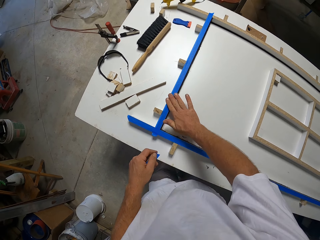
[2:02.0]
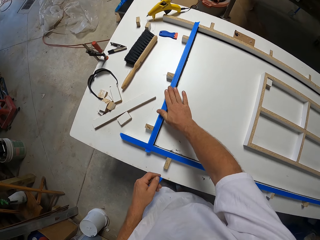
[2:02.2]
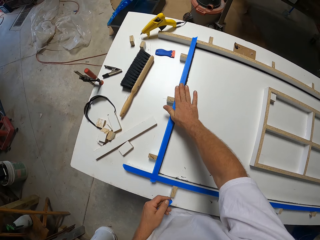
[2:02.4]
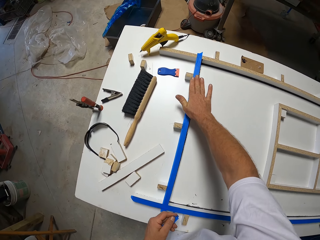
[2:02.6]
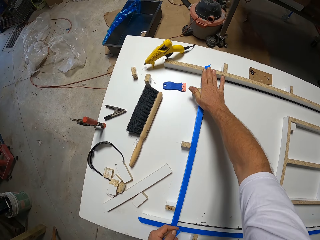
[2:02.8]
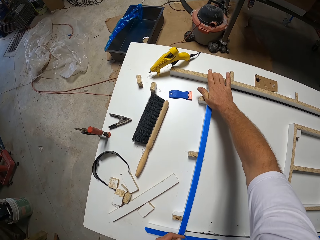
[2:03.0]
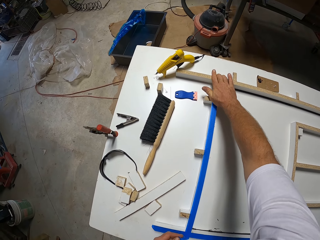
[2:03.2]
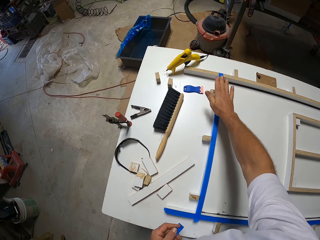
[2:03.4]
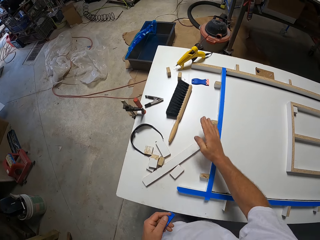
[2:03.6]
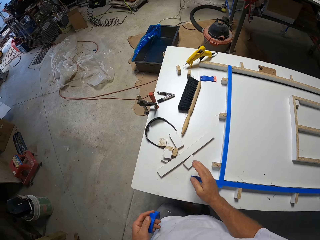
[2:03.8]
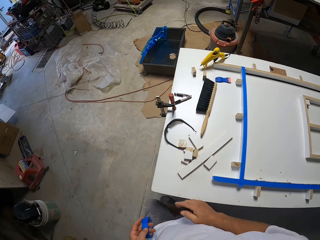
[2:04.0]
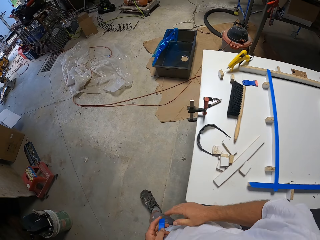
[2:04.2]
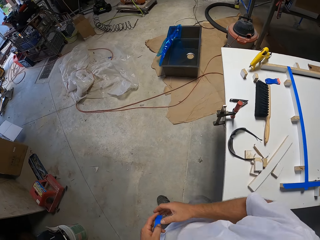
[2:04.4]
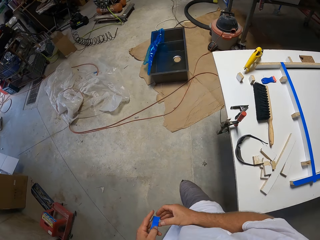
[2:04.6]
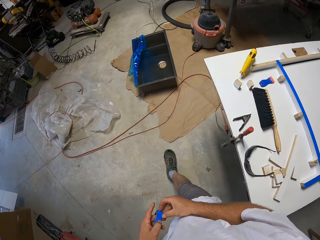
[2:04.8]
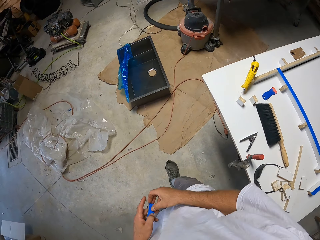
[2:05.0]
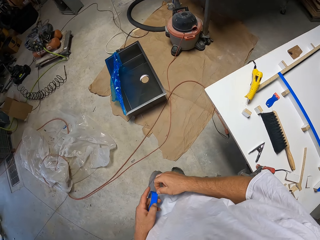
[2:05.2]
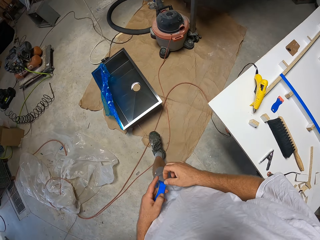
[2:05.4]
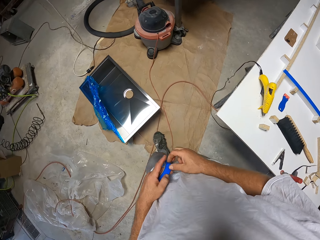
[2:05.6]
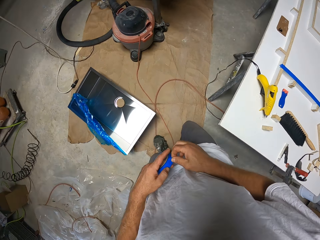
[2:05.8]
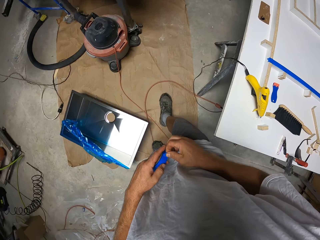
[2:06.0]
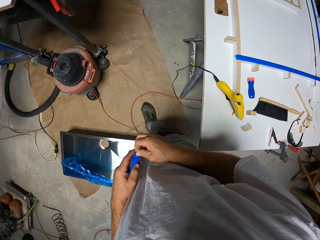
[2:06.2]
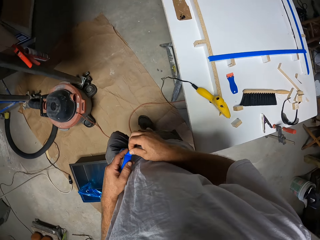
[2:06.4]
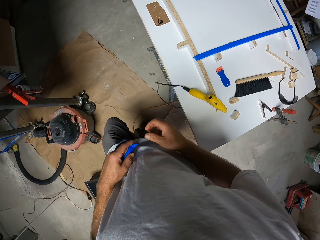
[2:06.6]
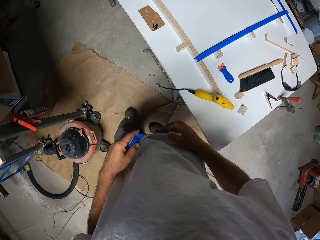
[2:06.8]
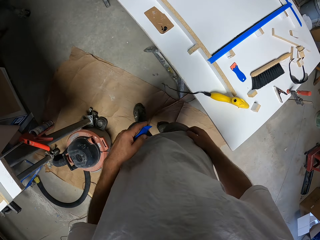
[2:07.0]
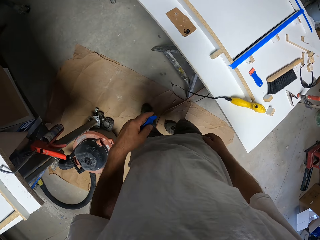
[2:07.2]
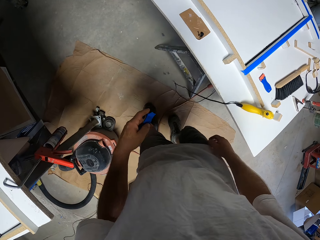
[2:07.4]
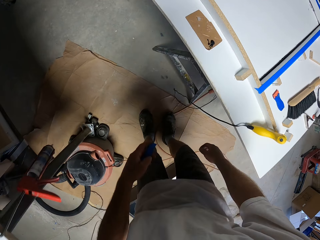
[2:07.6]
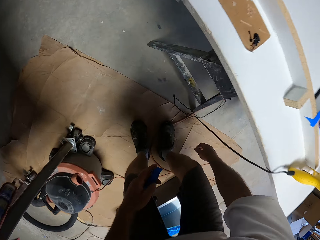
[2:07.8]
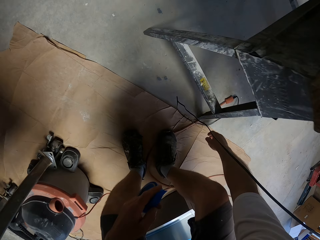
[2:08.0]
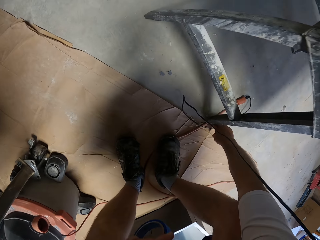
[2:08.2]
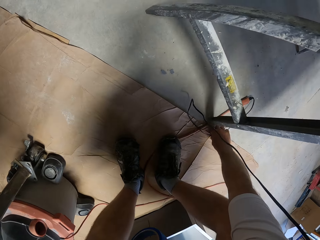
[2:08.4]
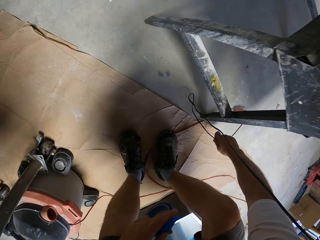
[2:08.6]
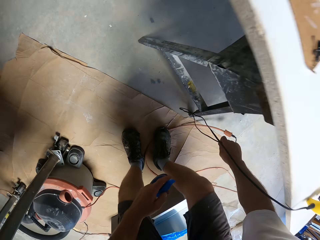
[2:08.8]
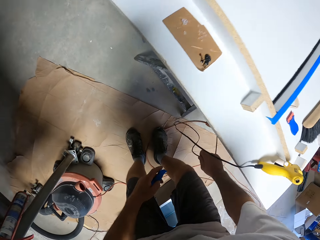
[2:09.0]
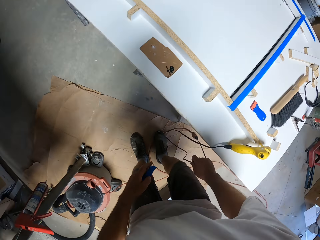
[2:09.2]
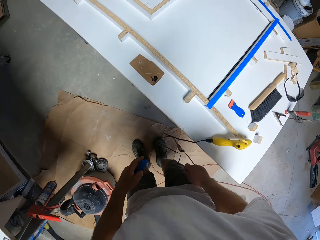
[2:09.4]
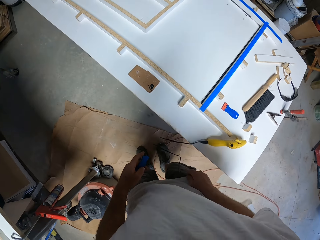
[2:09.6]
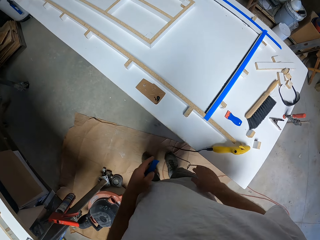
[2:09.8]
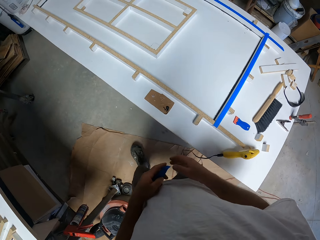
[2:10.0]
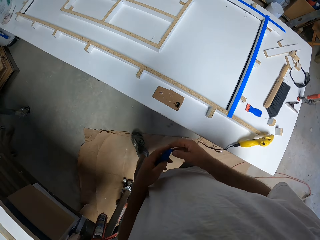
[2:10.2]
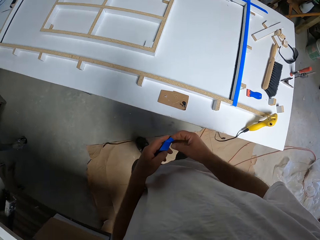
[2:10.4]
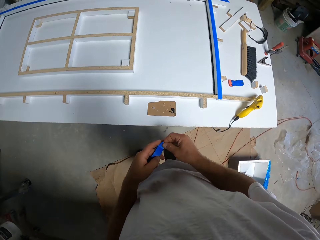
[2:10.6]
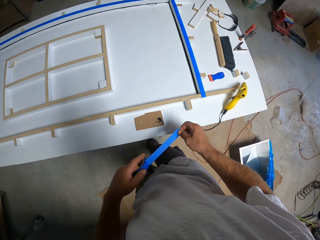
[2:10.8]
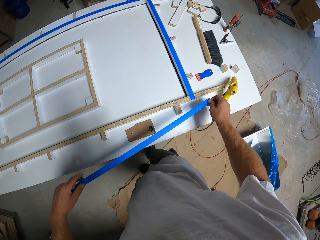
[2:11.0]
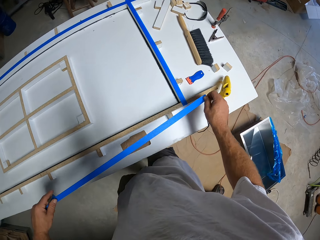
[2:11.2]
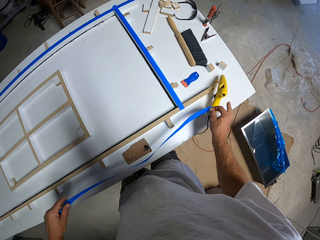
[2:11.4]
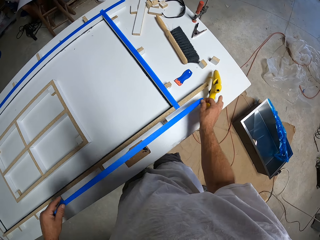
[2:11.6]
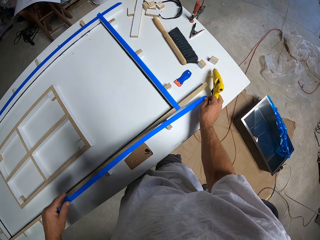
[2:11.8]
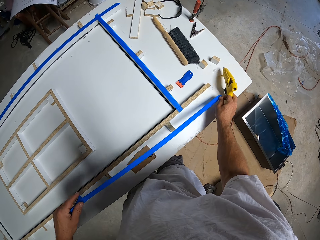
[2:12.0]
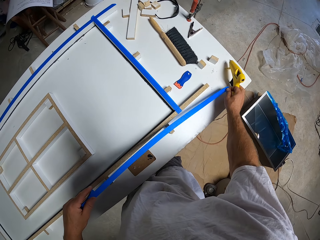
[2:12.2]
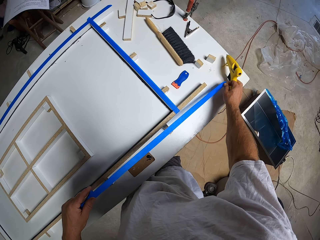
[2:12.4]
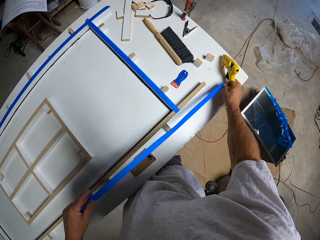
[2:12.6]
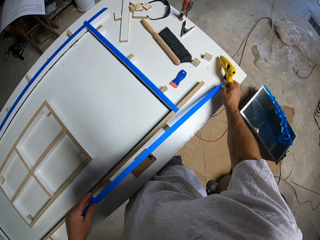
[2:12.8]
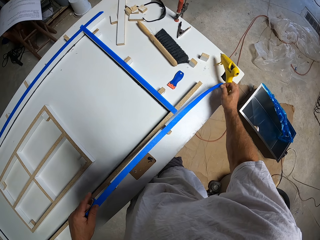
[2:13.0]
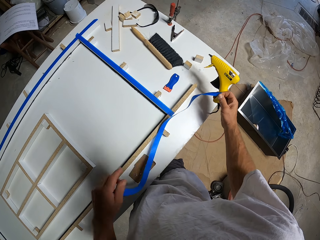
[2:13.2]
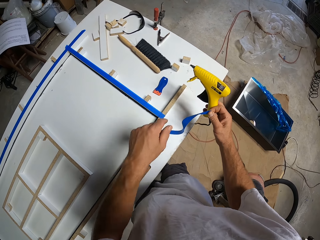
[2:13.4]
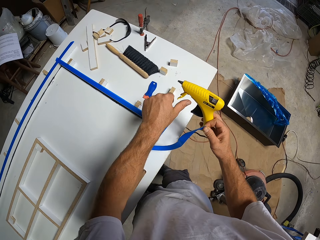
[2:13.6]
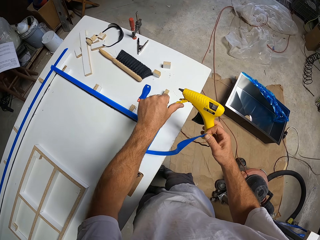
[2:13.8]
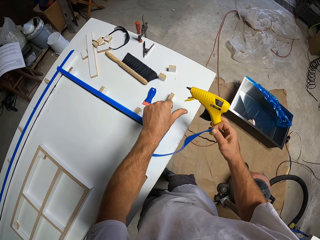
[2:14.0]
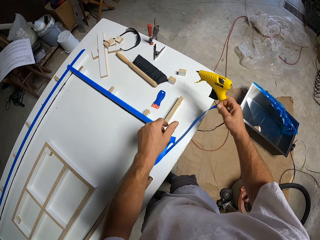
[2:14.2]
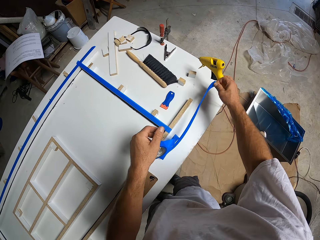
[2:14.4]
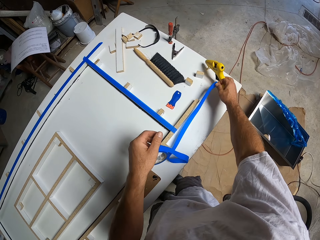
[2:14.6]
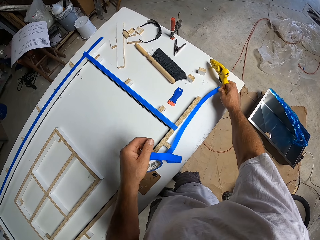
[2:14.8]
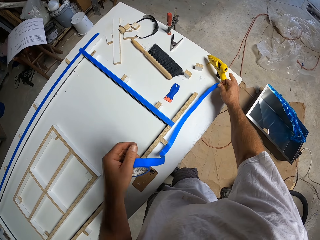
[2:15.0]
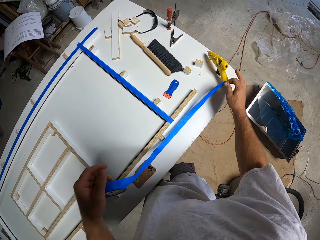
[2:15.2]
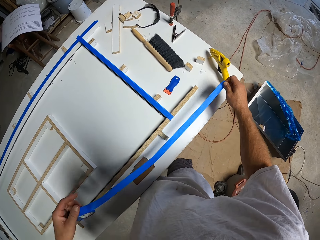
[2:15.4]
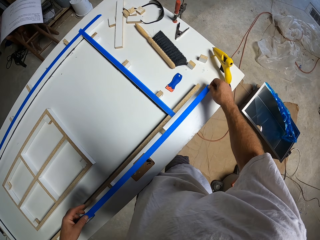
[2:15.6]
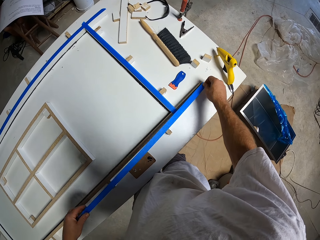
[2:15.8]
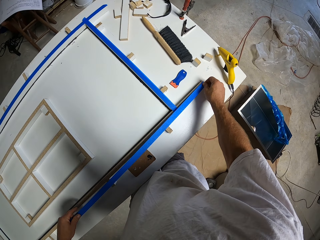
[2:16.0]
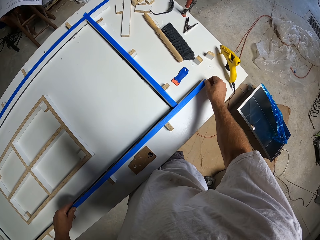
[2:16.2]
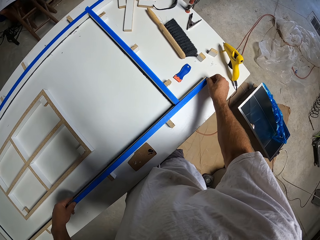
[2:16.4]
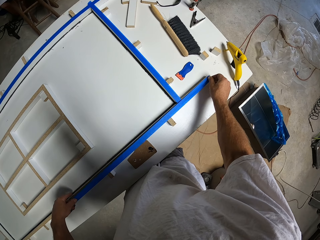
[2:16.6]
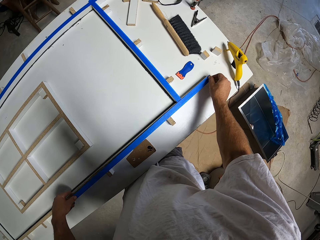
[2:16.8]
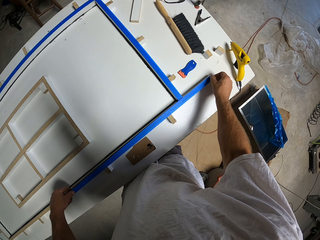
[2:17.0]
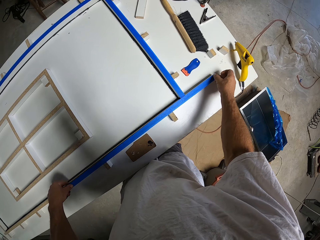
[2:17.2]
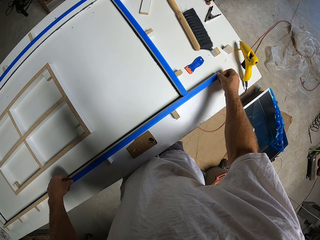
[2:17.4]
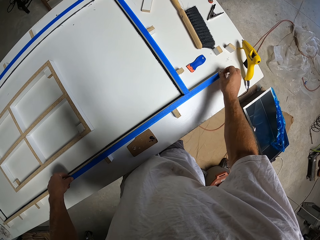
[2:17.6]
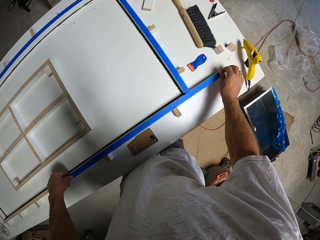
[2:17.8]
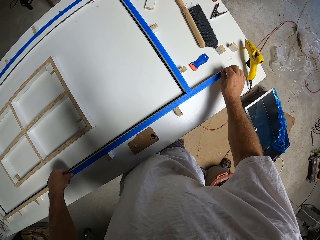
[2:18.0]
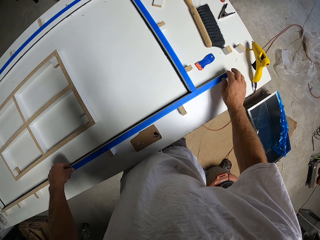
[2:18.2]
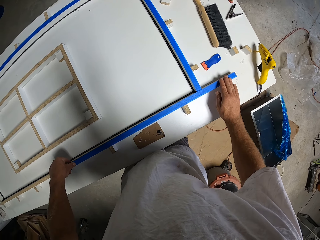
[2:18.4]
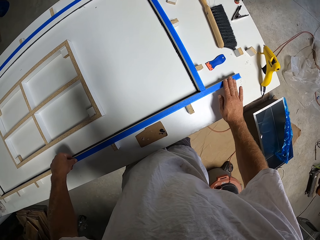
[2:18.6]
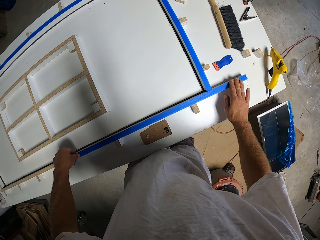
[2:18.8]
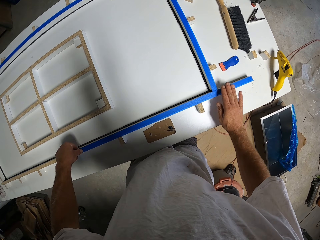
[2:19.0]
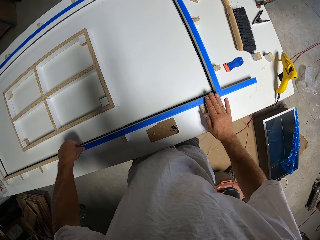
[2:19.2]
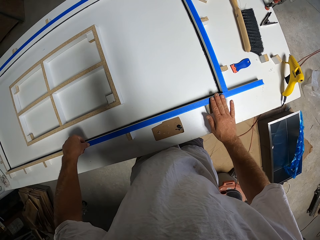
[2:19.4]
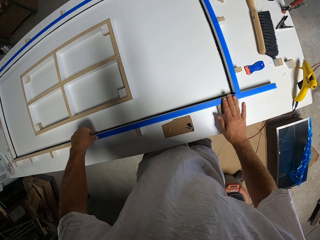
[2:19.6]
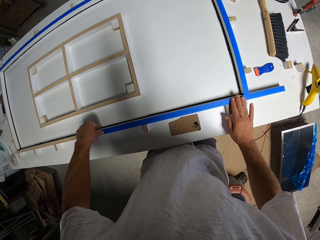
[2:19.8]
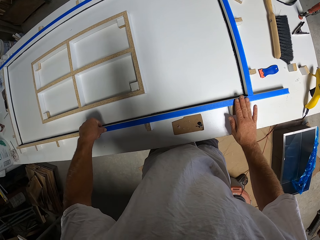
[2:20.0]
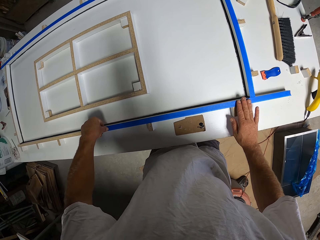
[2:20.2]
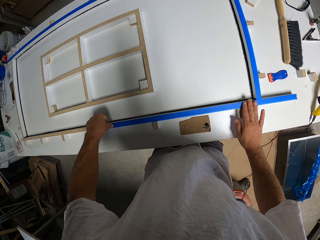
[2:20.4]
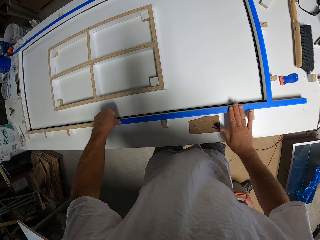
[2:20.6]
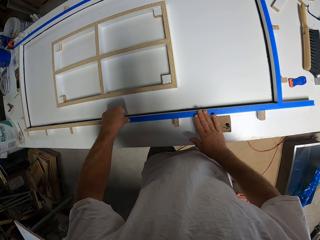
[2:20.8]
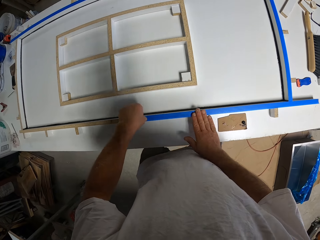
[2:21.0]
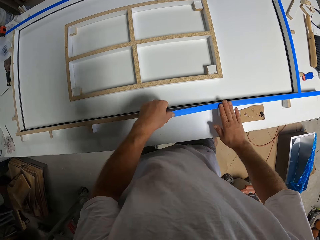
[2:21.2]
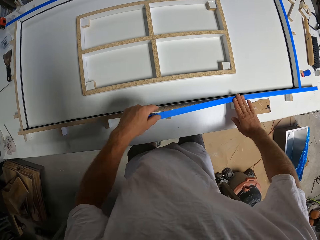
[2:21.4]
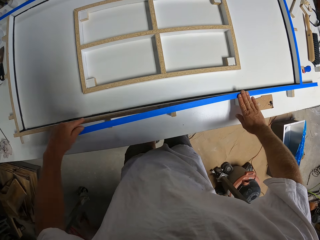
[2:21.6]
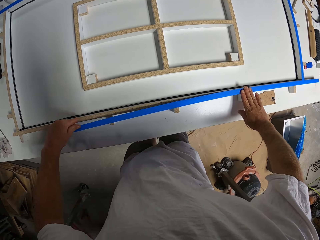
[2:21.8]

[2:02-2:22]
The camera wearer sticks the masking tape on the wood. He moves a hand over the cello tape. He pulls his hand off the masking tape. He walks around the workshop. He holds the masking tape with both hands. He walks around the workshop. He bends. He squats. He picks up a cable. He holds the masking tape. He walks. He pulls the masking tape. He applies the cello tape on the door frame. He pushes the adhesive gun or nail gun aside. He picks up the adhesive gun. He touches the nail gun. He pushes the trigger. He places the nail gun on the working table. He sticks the masking tape on the wood.

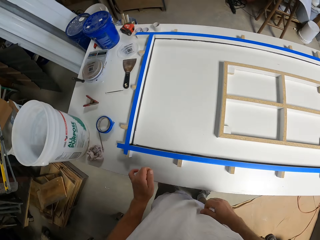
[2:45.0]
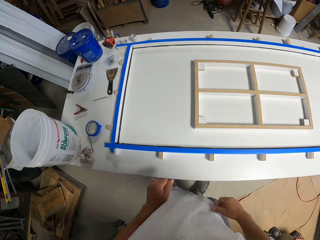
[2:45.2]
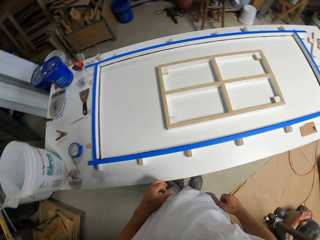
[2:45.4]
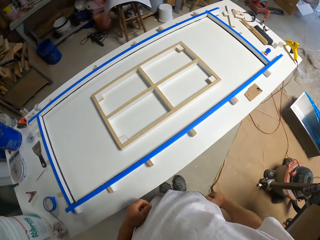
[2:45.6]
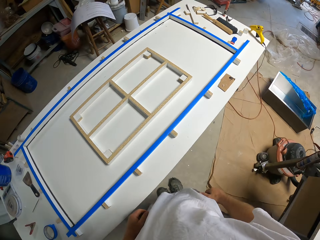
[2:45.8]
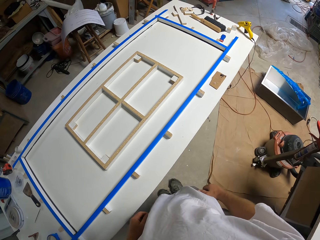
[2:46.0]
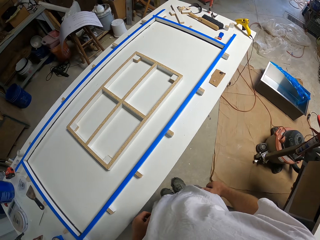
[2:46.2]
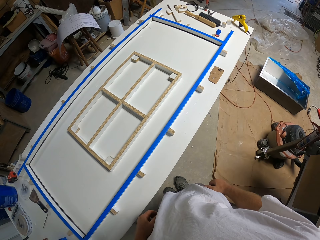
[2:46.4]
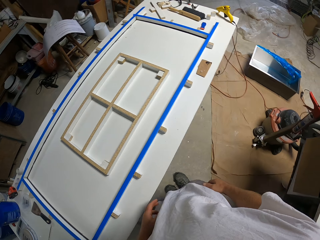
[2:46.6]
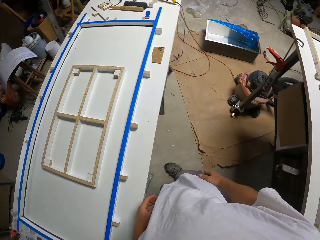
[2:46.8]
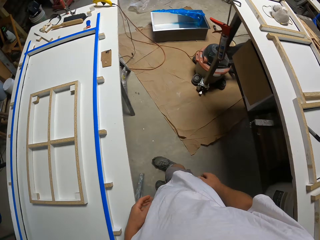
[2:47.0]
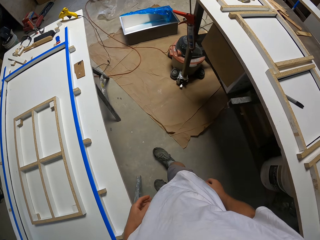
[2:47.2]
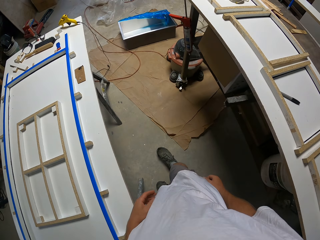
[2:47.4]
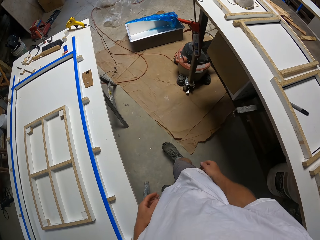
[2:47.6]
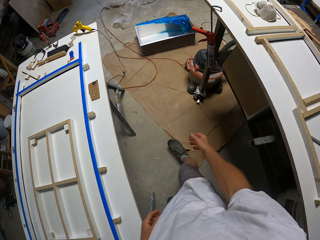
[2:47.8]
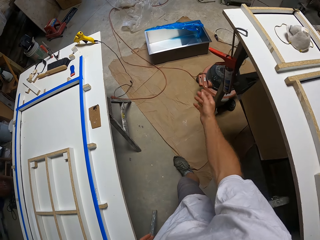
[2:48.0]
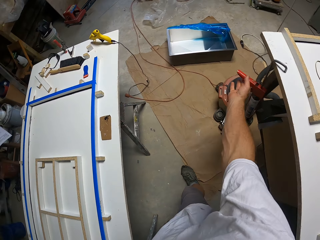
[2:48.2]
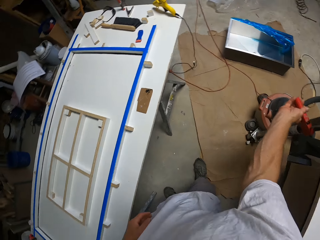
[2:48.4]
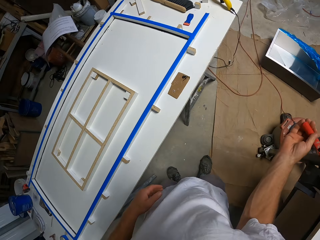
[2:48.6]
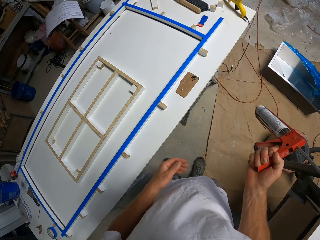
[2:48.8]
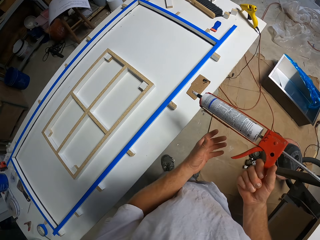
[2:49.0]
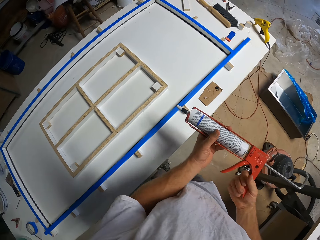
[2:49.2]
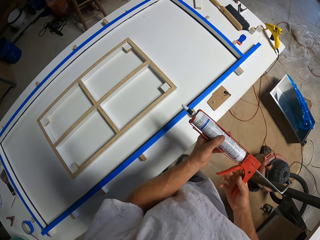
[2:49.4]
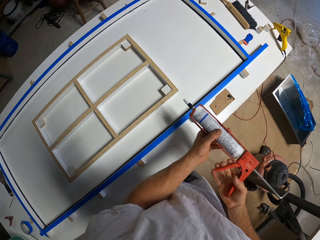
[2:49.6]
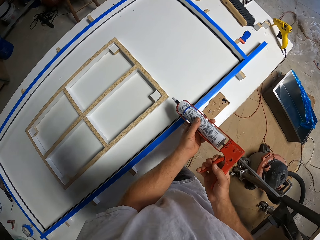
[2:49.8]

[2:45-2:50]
The camera wearer stands beside the table. They pick up an adhesive gun or paint marking gun. They hold the adhesive gun with both hands.
